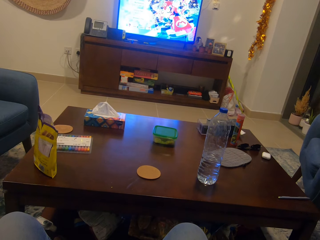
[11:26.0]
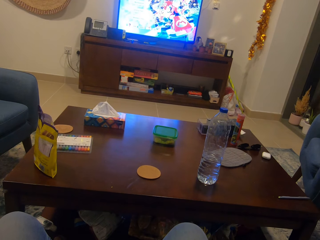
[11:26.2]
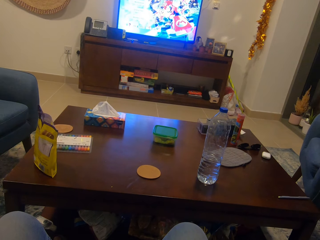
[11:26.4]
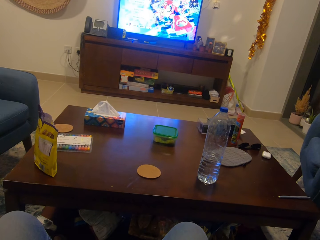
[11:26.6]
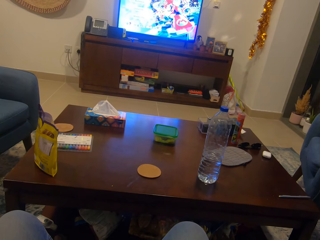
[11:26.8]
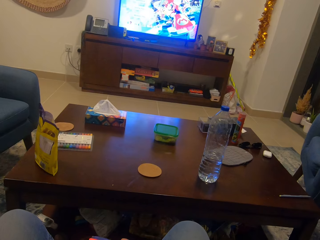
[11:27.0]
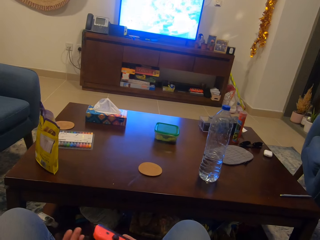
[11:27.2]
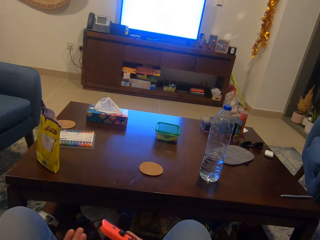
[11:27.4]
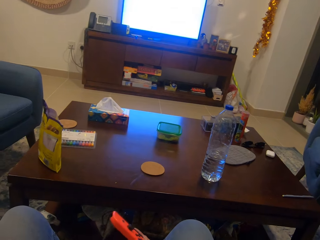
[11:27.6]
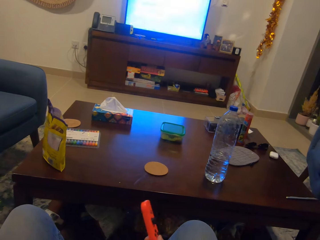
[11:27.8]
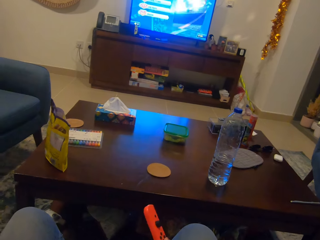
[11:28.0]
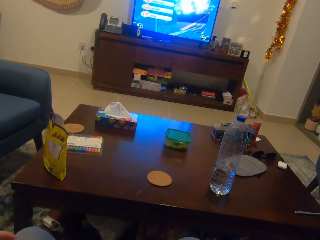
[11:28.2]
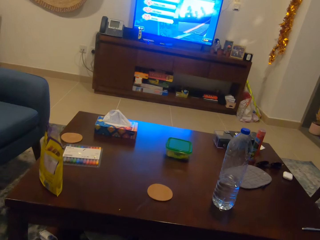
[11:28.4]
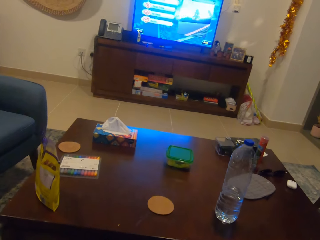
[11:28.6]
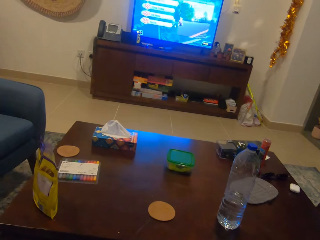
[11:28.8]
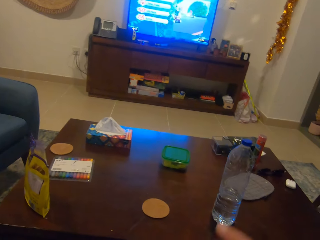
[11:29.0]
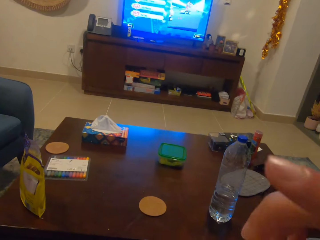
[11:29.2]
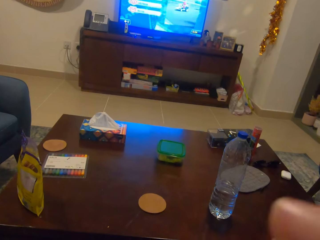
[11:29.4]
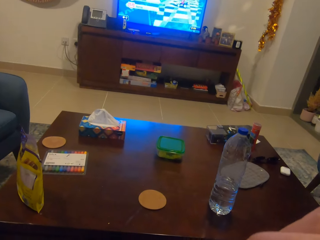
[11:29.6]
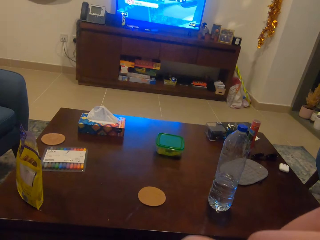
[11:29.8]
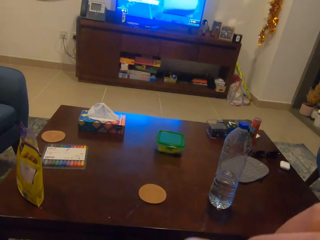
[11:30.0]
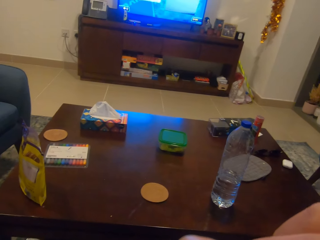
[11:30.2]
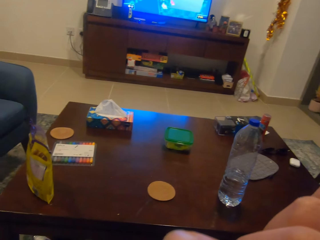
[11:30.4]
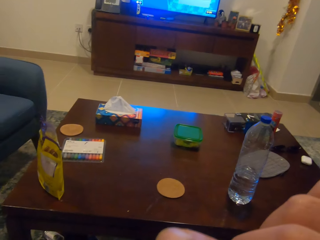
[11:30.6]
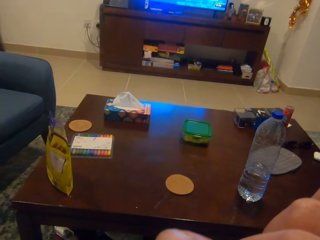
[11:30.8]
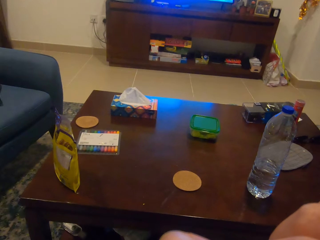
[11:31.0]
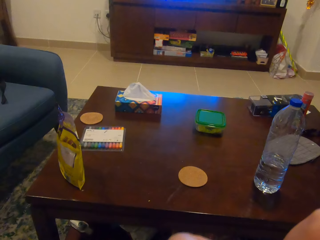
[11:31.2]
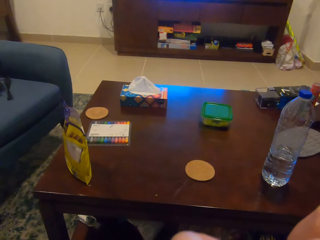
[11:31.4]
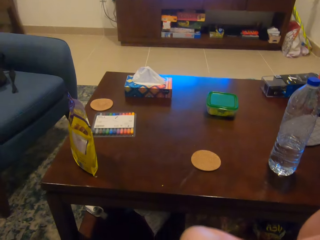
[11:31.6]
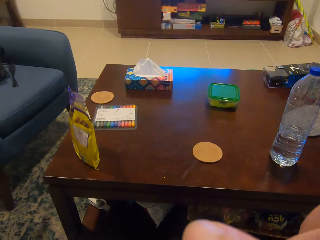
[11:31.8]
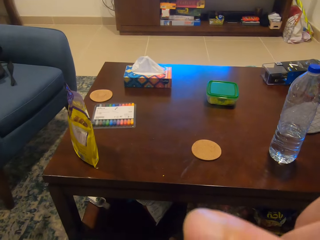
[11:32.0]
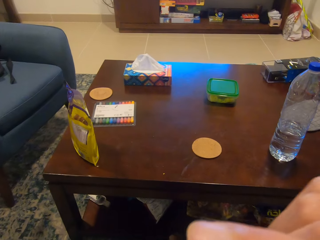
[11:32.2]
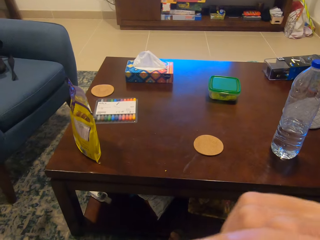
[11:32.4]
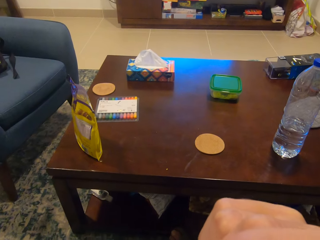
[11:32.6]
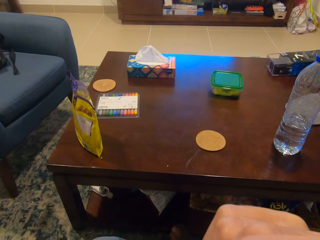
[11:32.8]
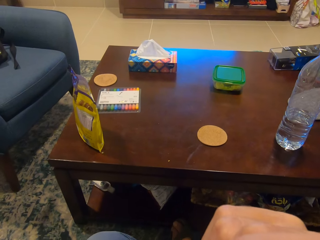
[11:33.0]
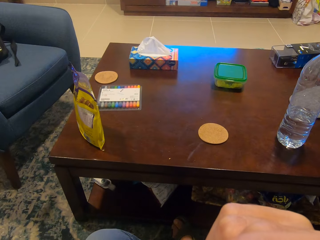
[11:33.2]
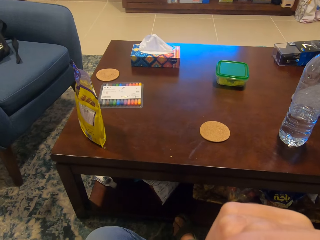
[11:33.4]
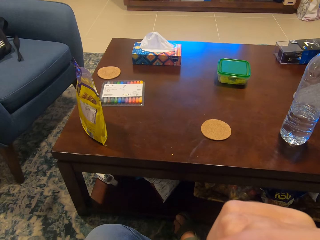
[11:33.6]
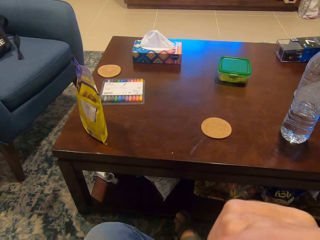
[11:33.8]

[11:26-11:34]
The camera wearer raises the game controller. They watch the television.
